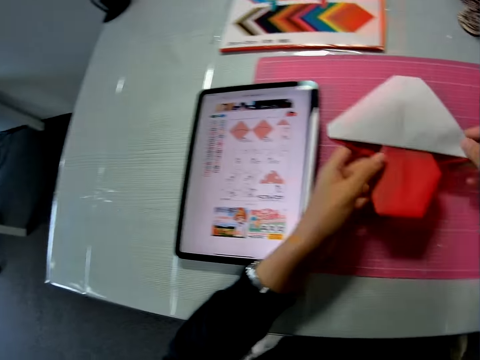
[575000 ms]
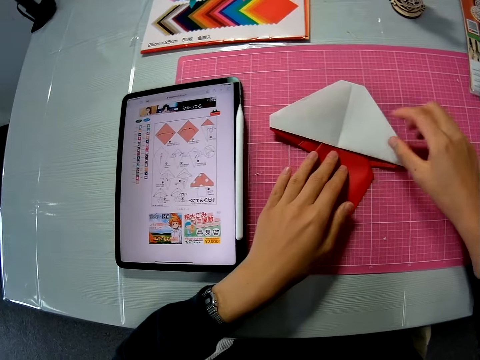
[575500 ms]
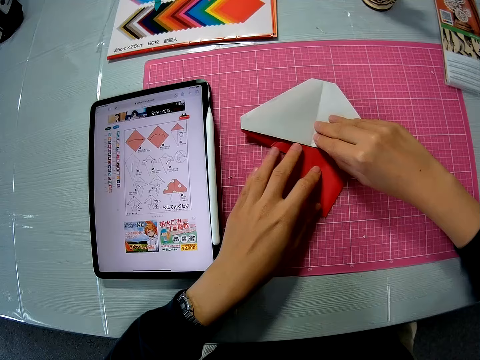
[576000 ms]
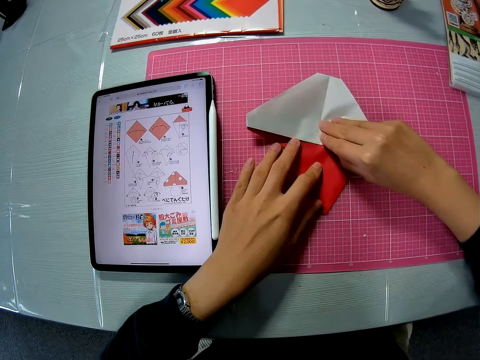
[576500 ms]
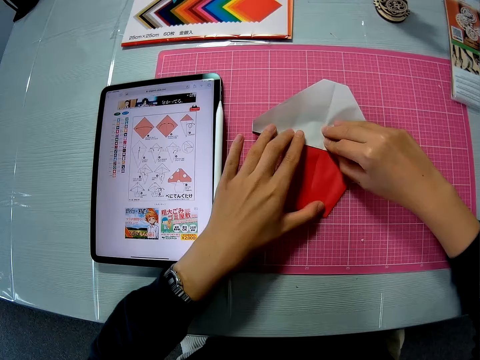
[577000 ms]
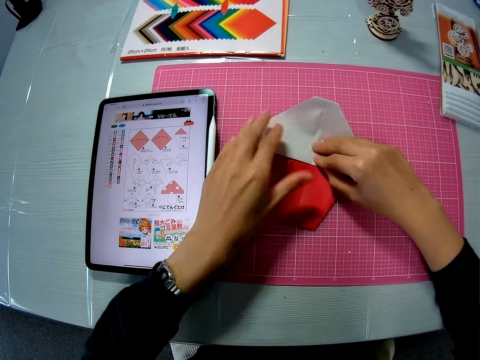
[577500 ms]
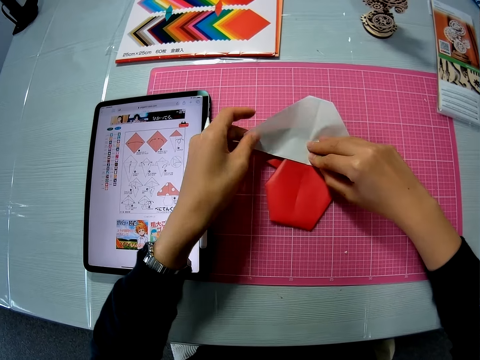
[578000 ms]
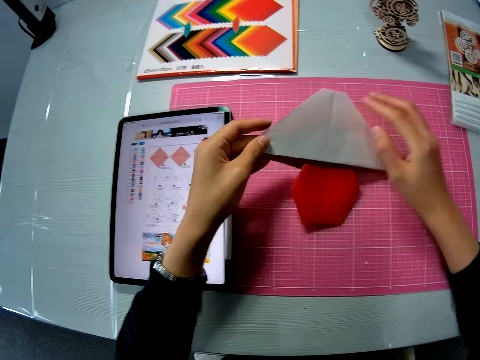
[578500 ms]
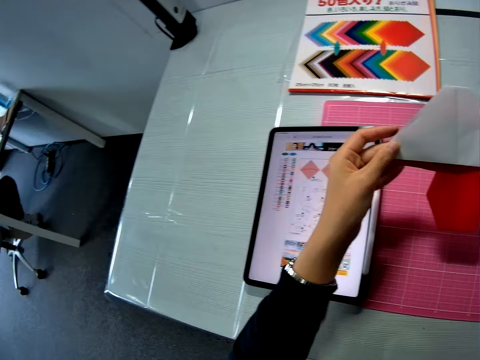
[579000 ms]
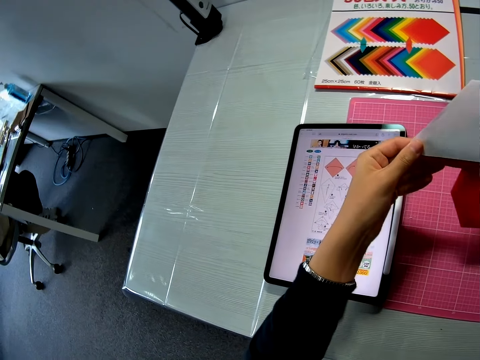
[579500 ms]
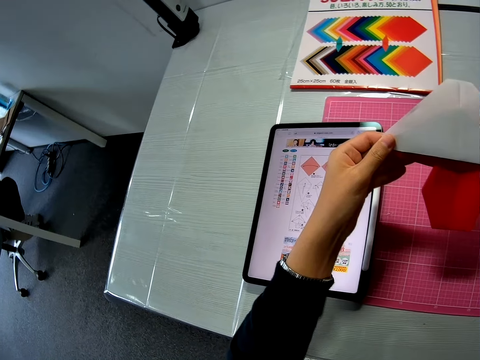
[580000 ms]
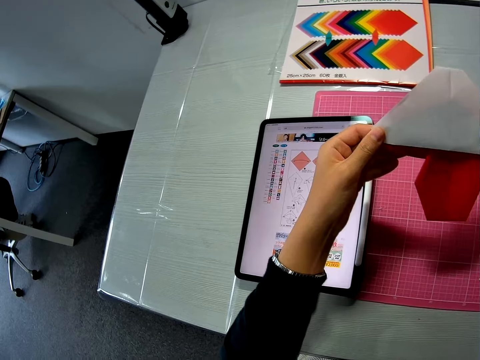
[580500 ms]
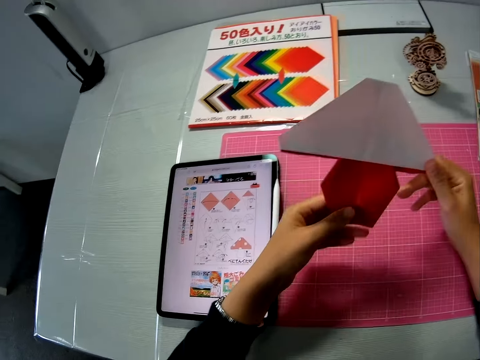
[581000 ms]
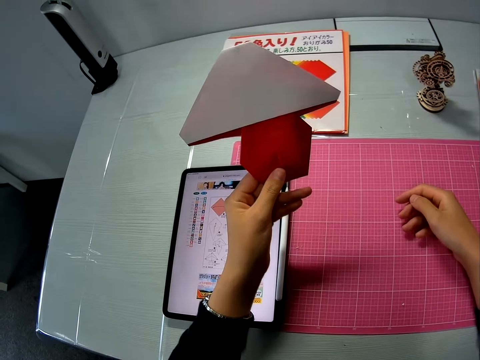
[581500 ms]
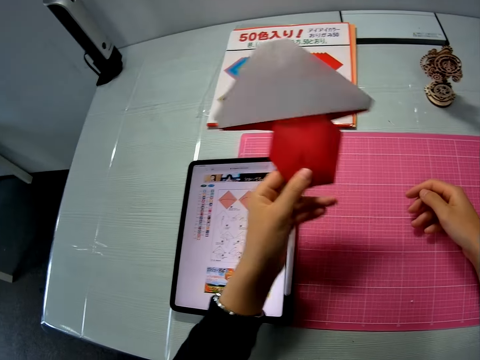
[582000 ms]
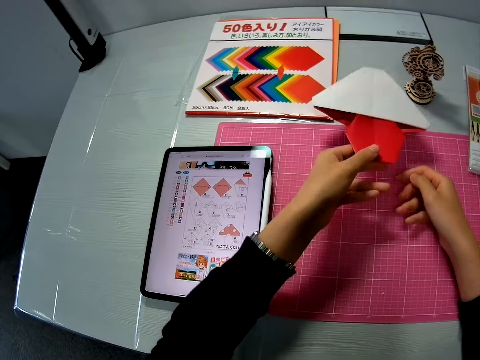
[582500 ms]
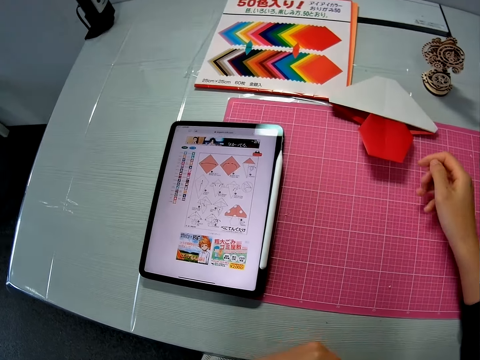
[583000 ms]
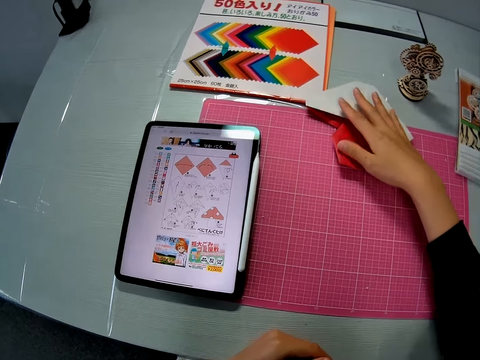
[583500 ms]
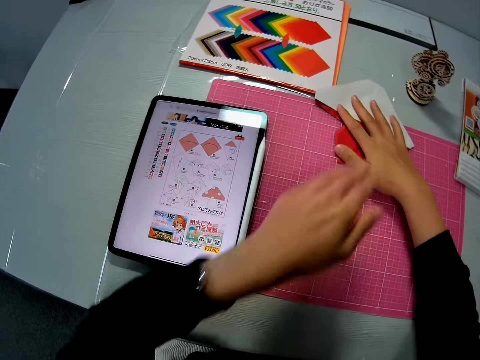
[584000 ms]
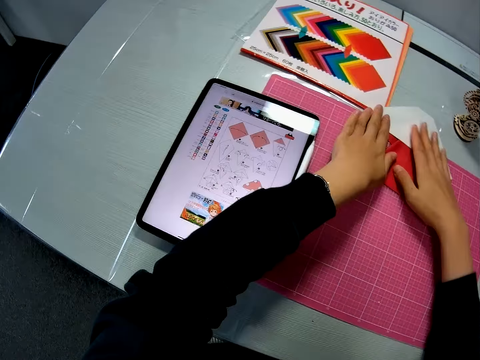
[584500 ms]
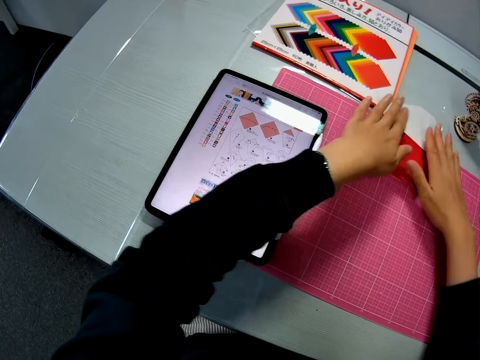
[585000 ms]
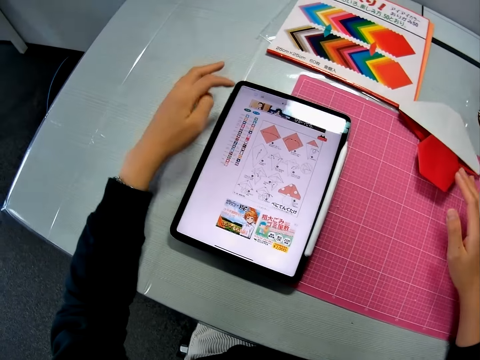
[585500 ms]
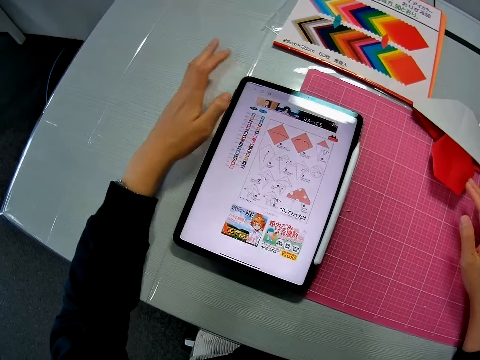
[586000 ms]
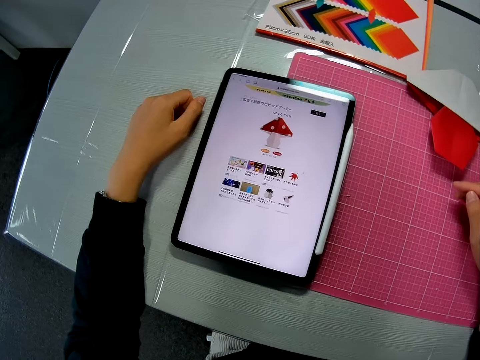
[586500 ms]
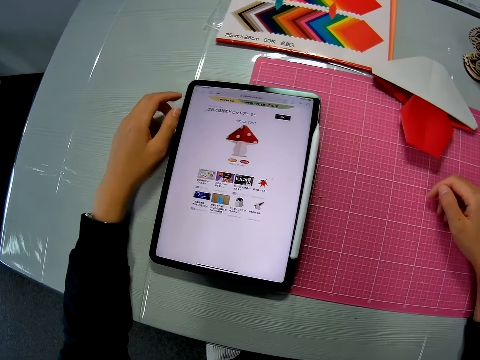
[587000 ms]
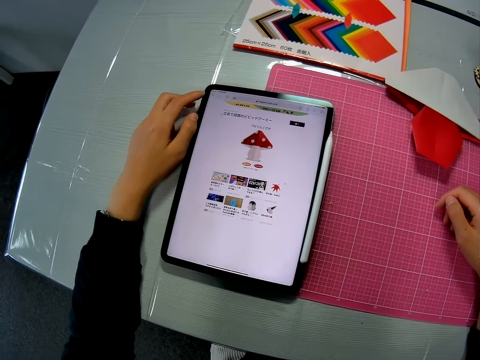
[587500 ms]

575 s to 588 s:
The camera wearer puts down the paper. He holds up the paper. He holds up the paper with his left hand. He drops the paper on the table. He holds the paper craft. He presses the paper with his hands. He touches the tablet screen.

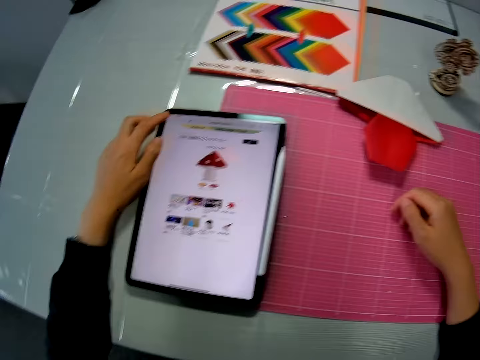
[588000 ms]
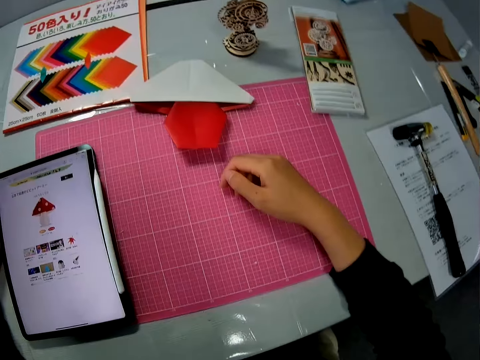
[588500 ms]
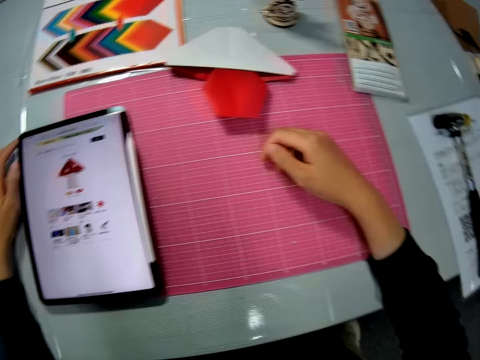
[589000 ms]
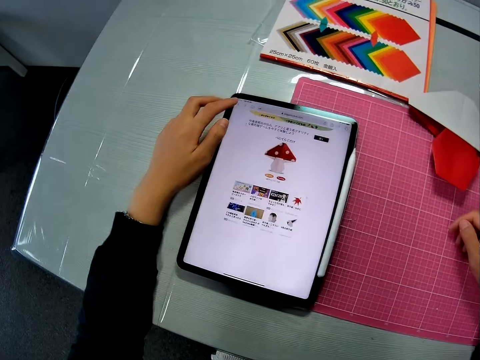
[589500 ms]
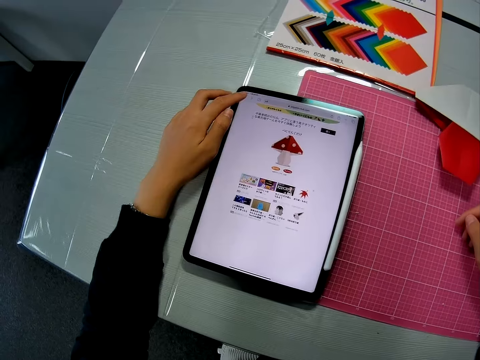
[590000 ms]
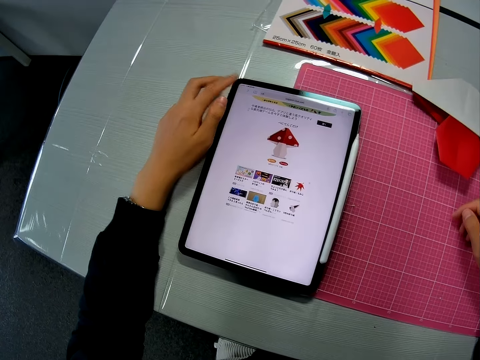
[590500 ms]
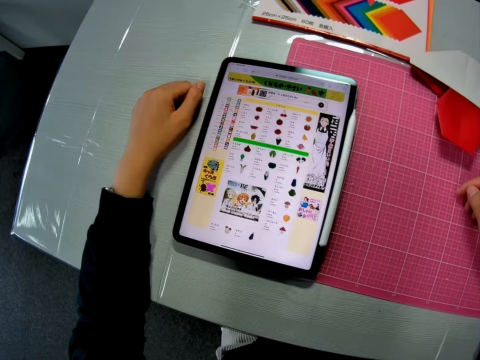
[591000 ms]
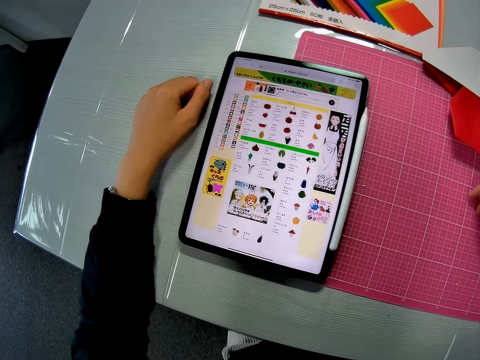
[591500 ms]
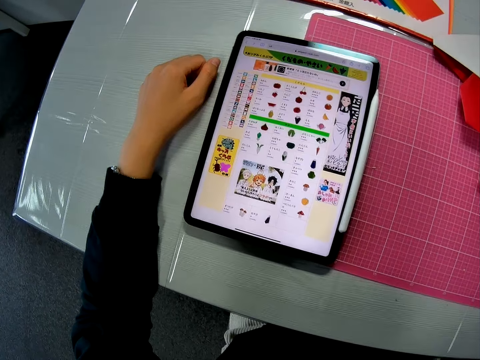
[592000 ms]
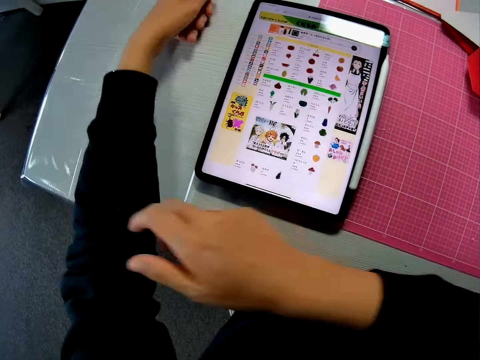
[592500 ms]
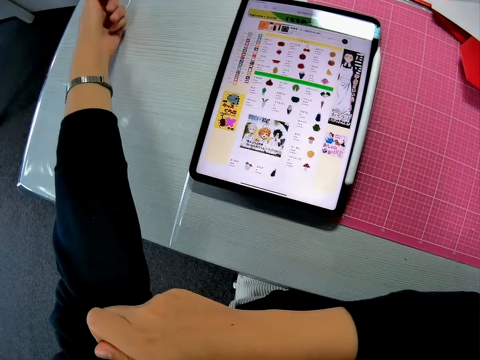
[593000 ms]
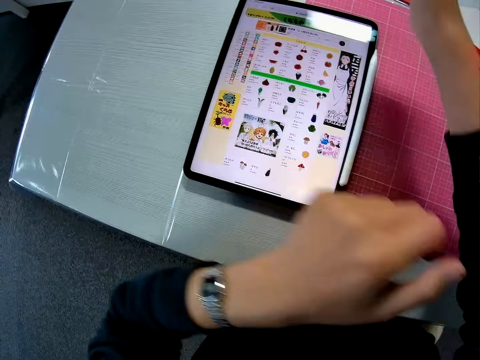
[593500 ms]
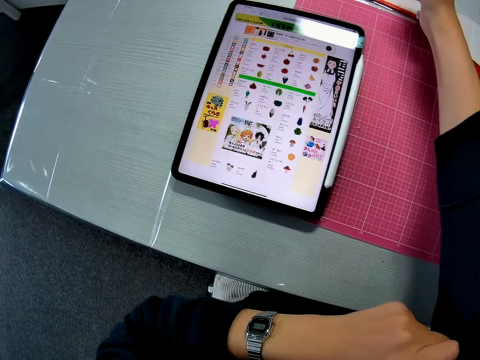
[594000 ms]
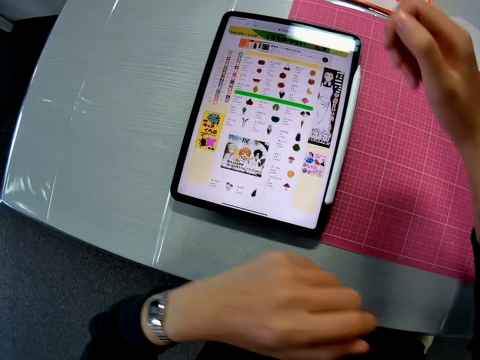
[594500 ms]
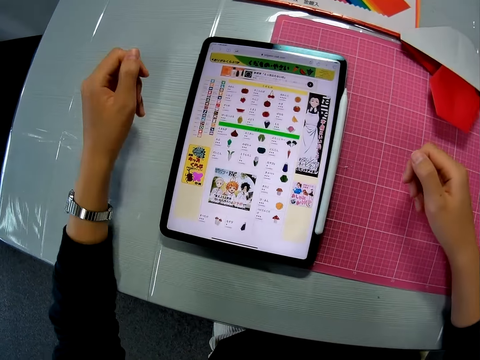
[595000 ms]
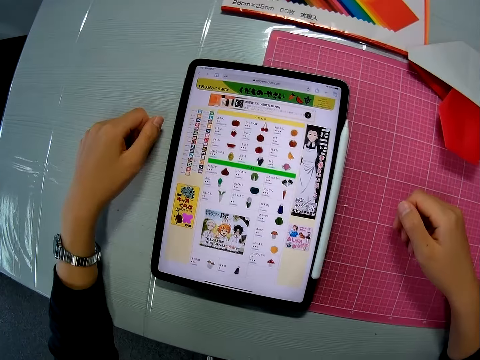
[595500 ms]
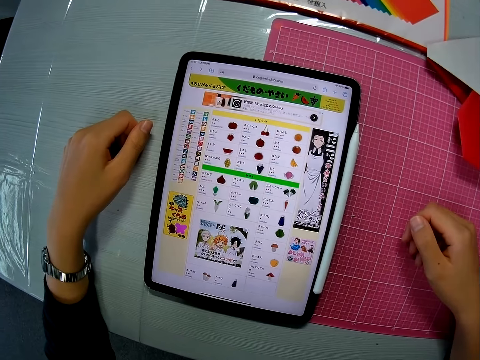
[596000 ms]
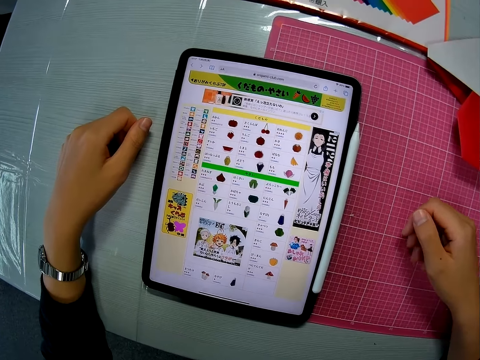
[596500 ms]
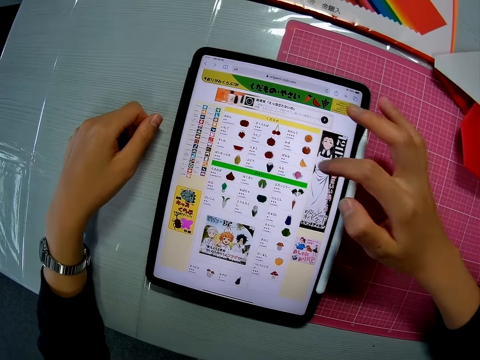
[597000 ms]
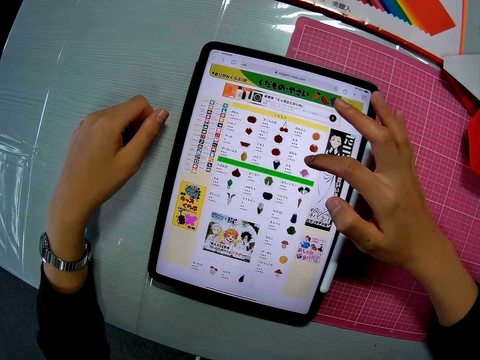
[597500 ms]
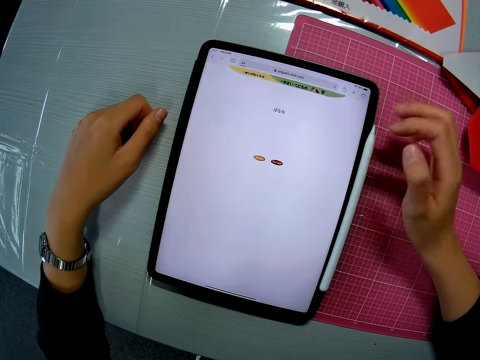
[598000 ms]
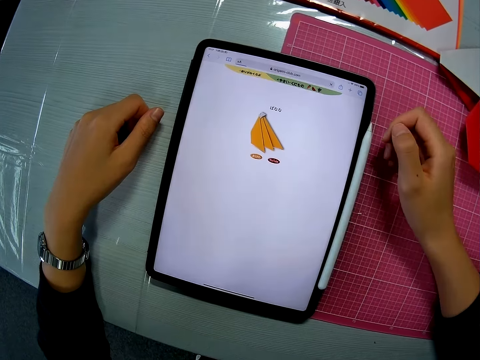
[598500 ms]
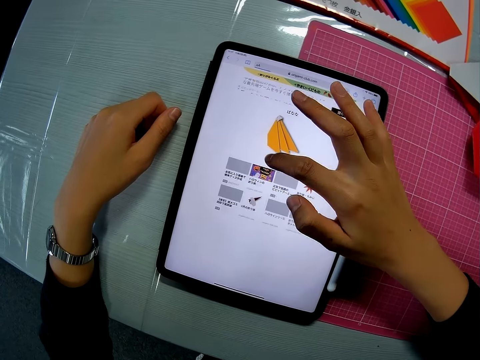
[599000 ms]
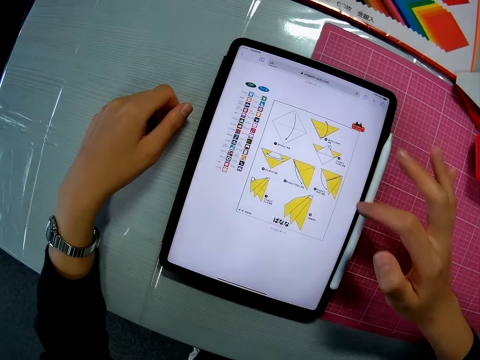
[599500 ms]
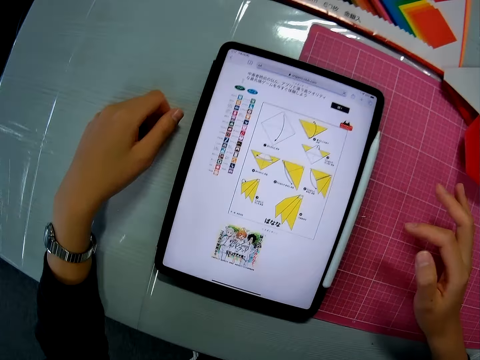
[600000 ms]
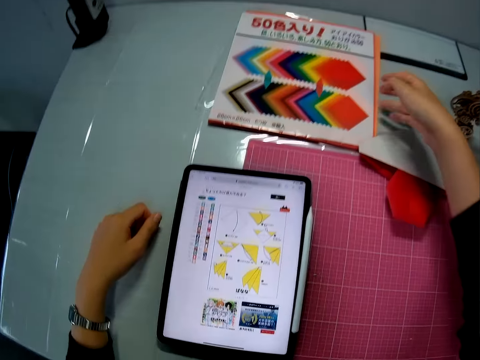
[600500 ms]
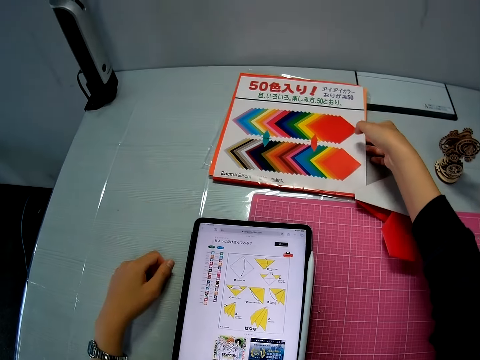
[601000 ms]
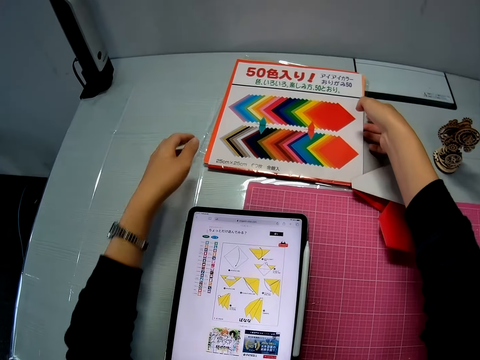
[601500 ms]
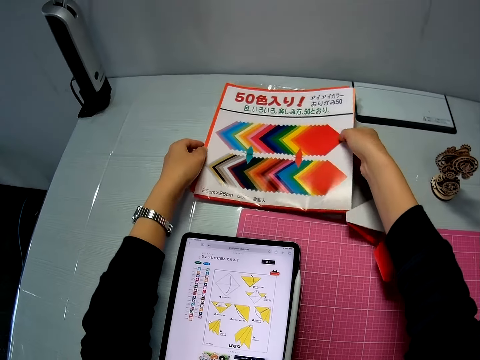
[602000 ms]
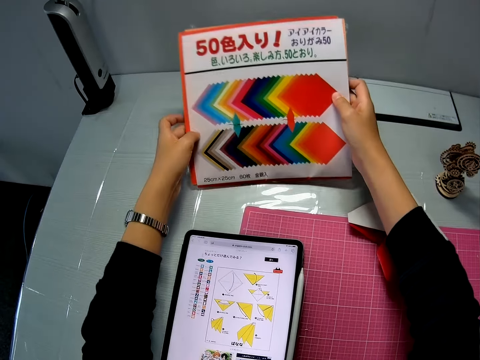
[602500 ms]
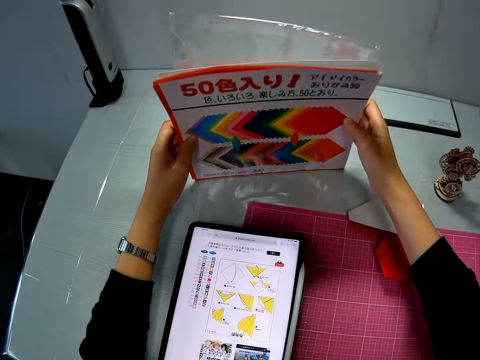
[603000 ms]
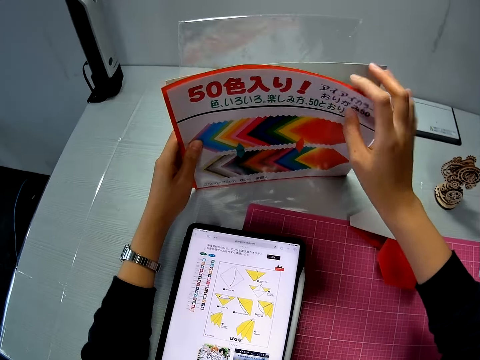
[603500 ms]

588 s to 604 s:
The camera wearer touches the tablet screen. He changes direction. He touches the tablet screen. He raises his sleeves. He pulls the pullover. He pulls the pullover on the right hand. He stares at the tablet. He operates his phone. He touches the screen. He takes some paper from the table.
